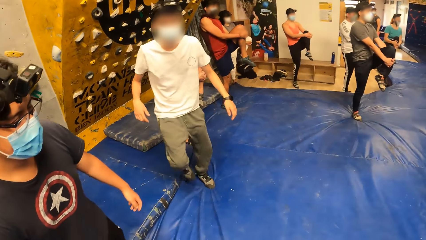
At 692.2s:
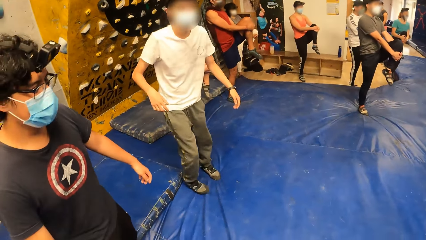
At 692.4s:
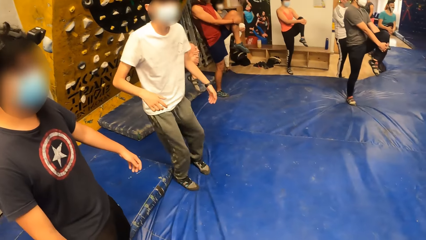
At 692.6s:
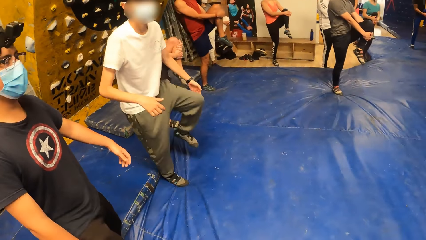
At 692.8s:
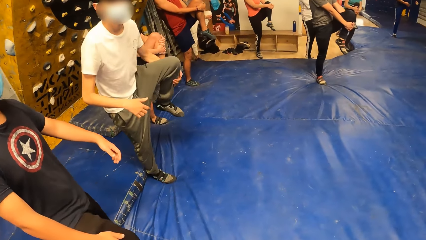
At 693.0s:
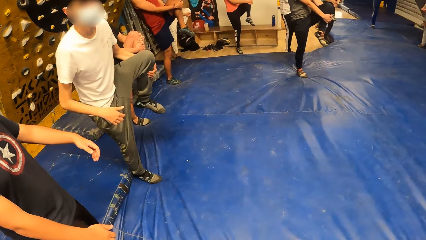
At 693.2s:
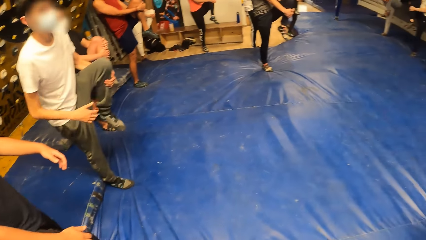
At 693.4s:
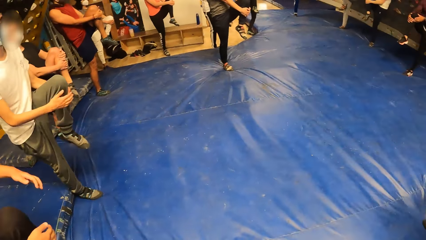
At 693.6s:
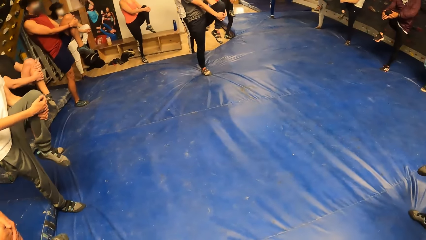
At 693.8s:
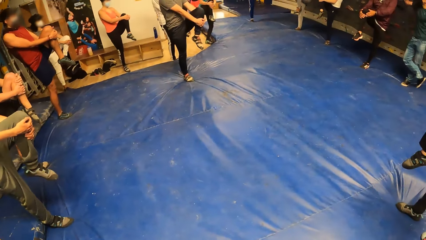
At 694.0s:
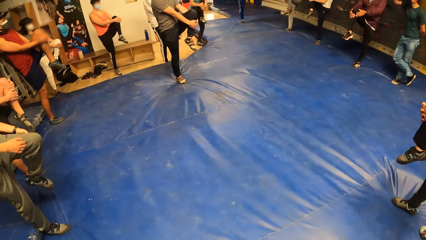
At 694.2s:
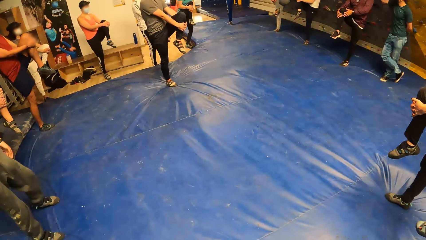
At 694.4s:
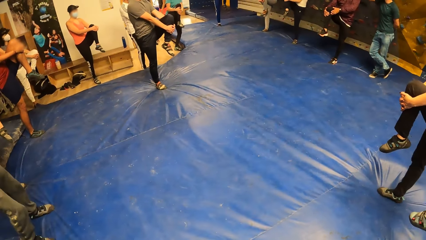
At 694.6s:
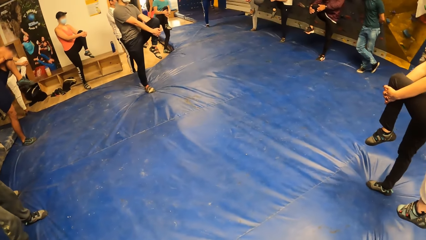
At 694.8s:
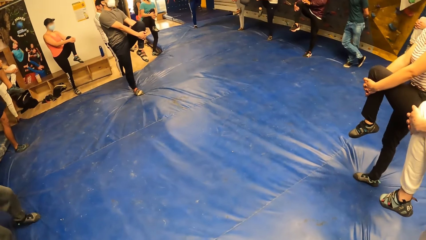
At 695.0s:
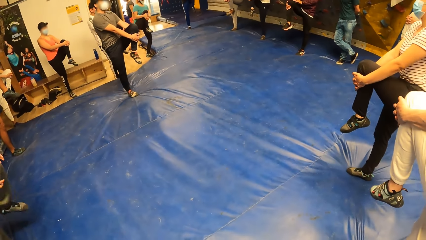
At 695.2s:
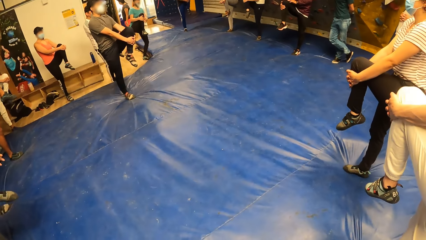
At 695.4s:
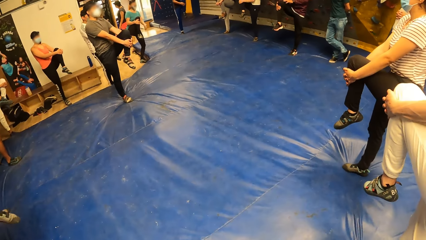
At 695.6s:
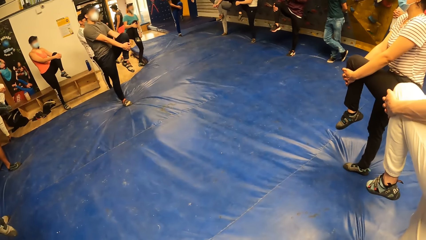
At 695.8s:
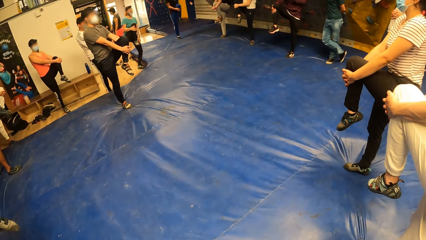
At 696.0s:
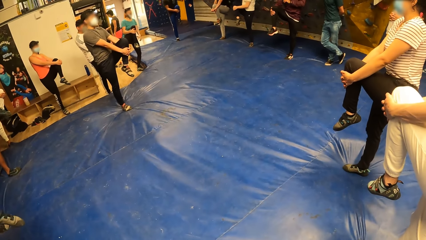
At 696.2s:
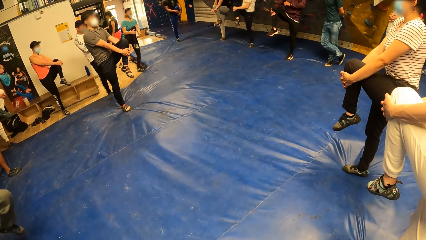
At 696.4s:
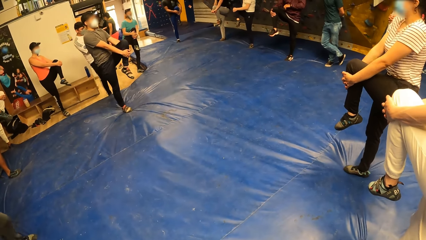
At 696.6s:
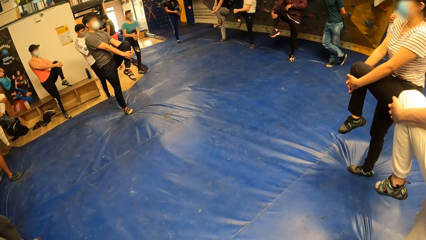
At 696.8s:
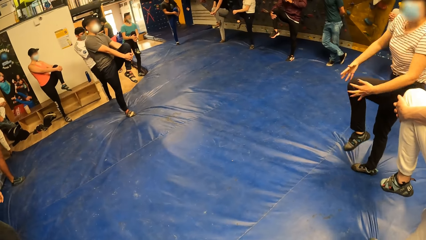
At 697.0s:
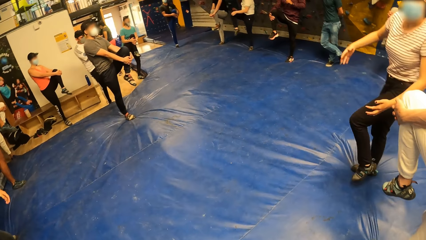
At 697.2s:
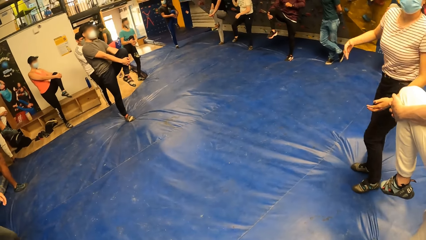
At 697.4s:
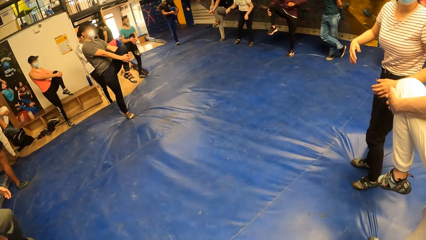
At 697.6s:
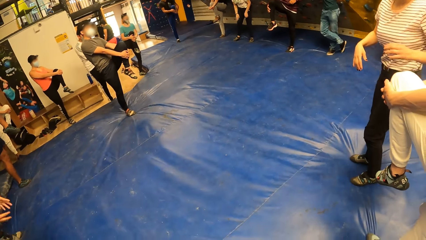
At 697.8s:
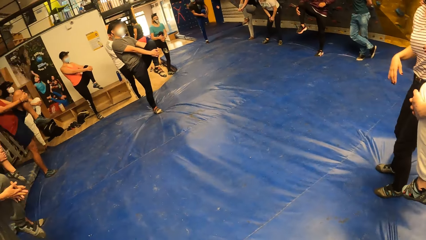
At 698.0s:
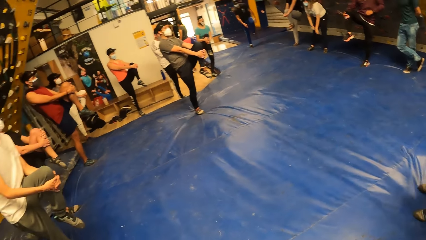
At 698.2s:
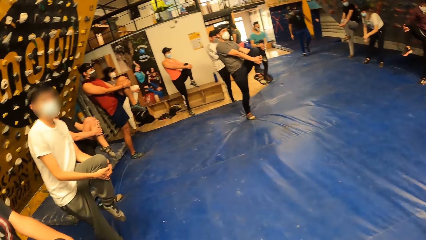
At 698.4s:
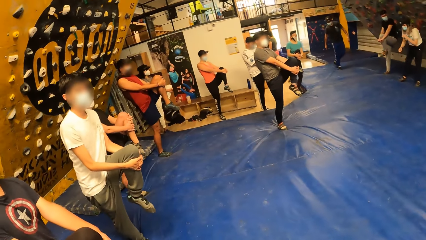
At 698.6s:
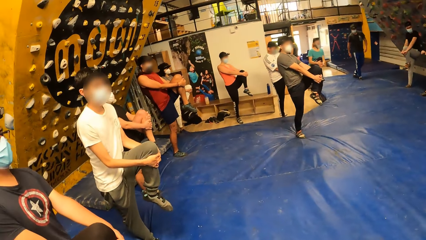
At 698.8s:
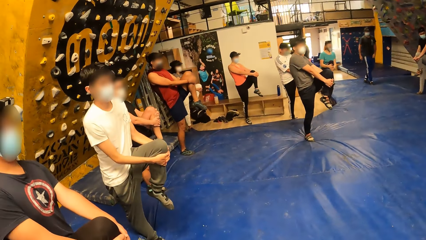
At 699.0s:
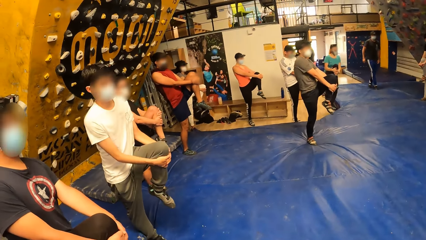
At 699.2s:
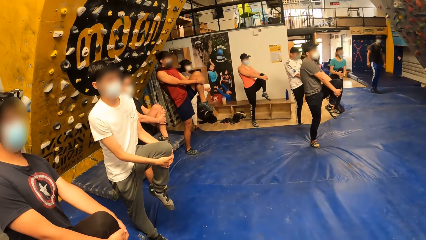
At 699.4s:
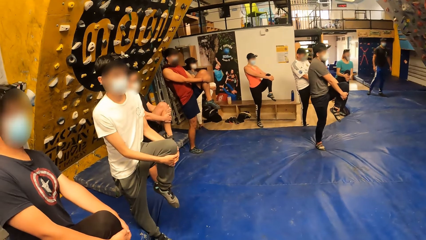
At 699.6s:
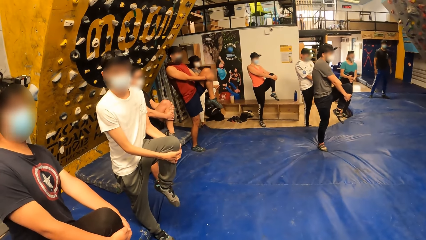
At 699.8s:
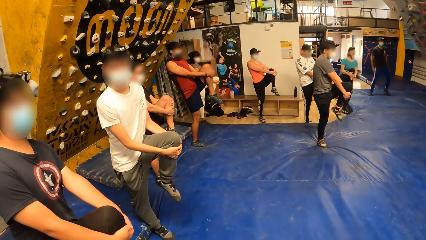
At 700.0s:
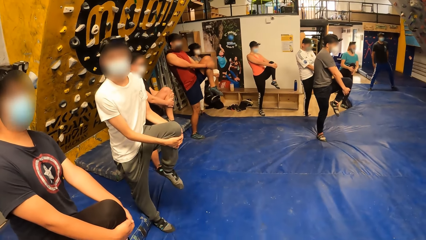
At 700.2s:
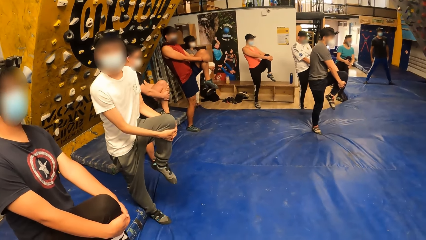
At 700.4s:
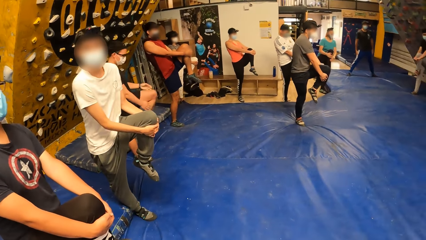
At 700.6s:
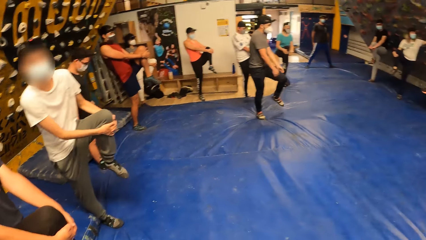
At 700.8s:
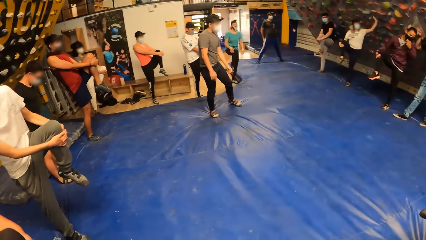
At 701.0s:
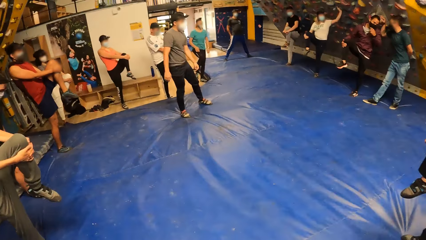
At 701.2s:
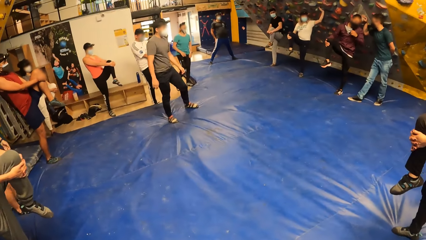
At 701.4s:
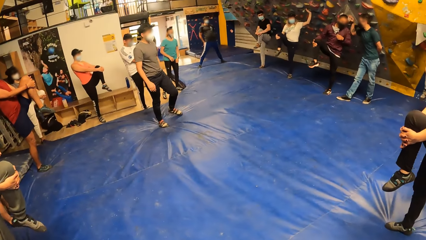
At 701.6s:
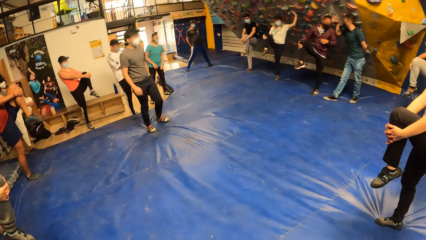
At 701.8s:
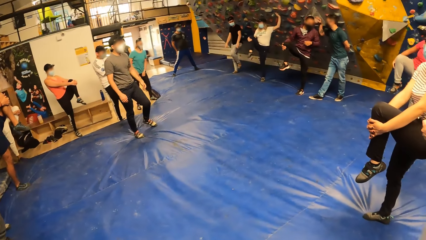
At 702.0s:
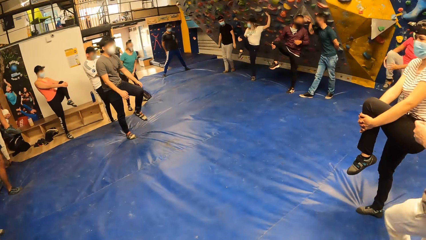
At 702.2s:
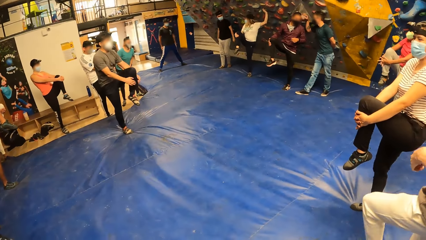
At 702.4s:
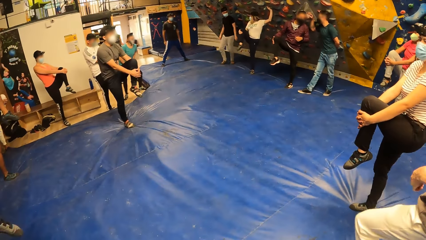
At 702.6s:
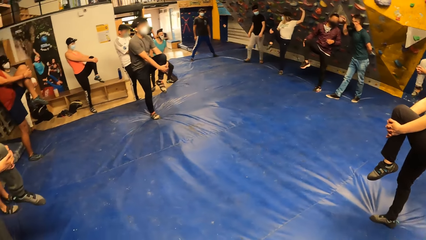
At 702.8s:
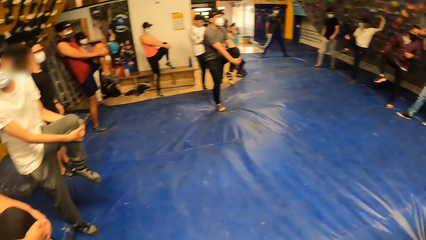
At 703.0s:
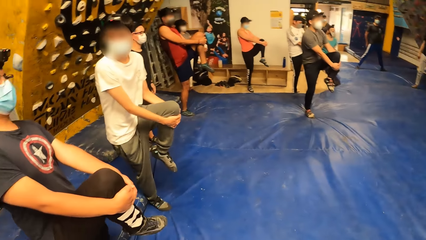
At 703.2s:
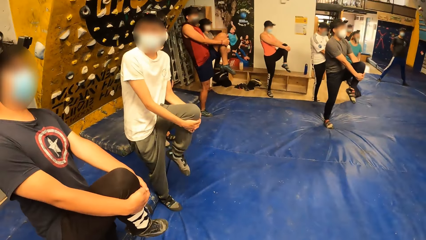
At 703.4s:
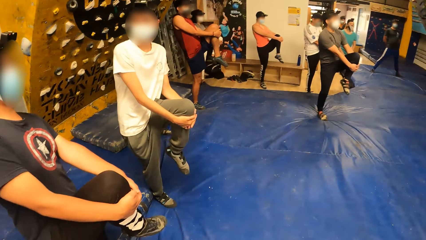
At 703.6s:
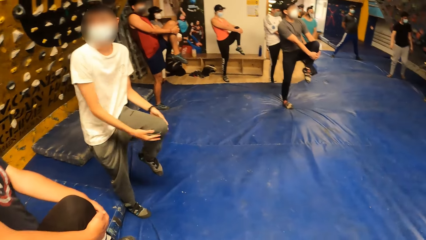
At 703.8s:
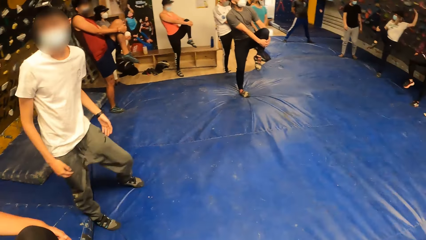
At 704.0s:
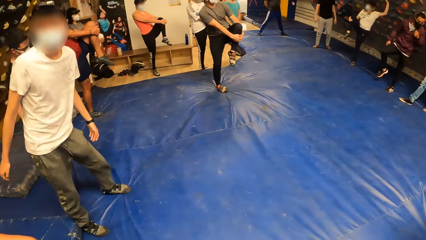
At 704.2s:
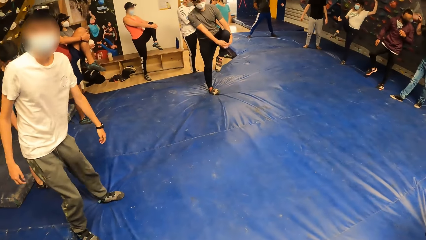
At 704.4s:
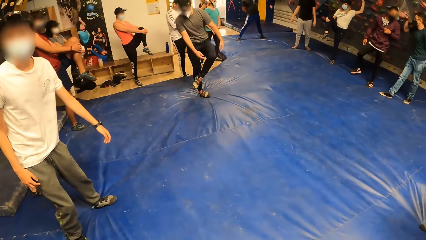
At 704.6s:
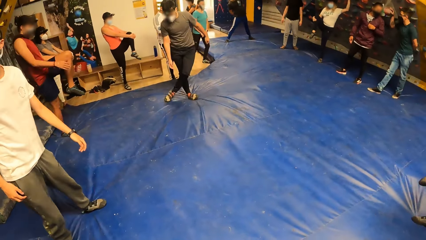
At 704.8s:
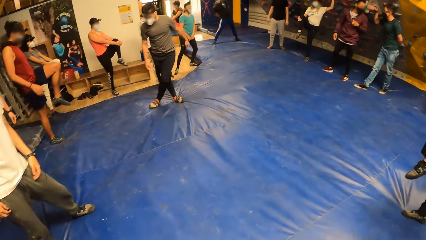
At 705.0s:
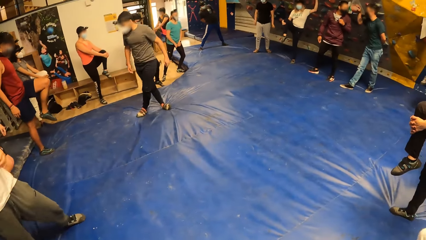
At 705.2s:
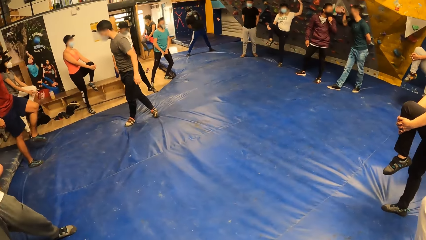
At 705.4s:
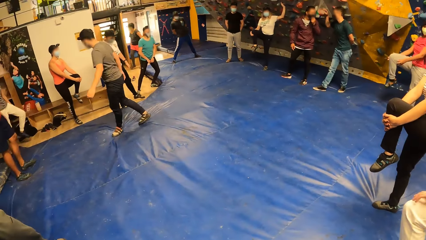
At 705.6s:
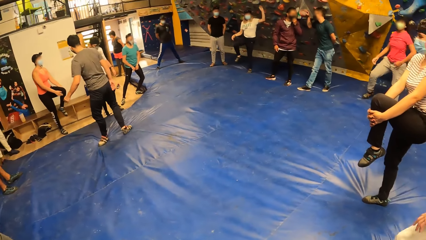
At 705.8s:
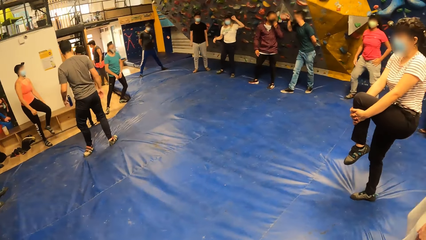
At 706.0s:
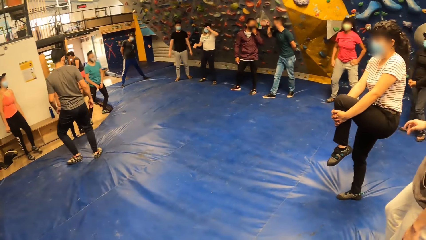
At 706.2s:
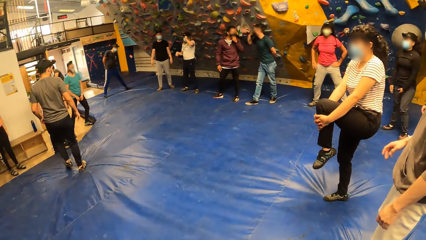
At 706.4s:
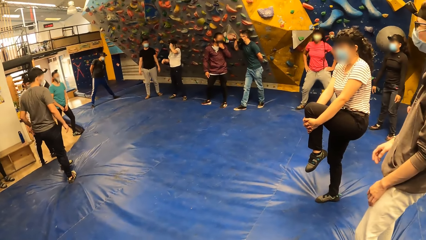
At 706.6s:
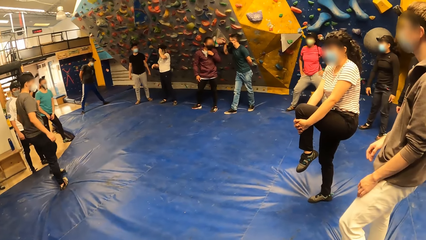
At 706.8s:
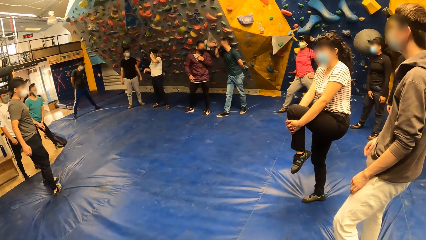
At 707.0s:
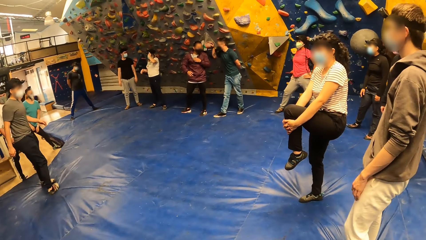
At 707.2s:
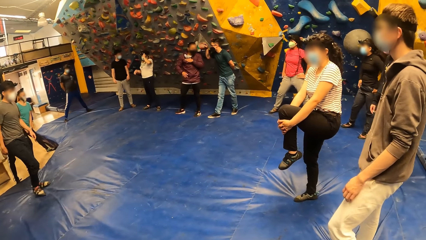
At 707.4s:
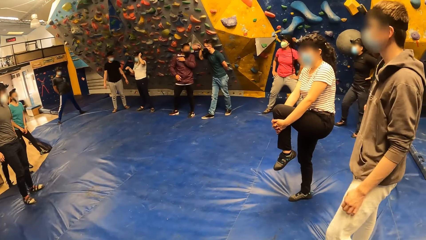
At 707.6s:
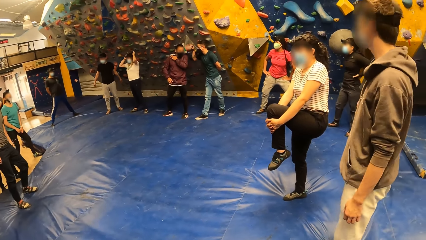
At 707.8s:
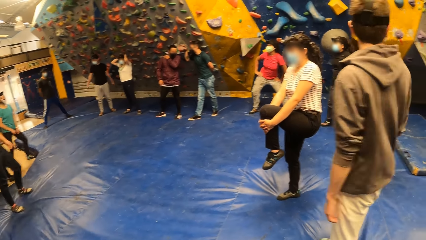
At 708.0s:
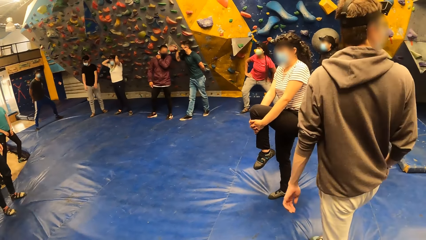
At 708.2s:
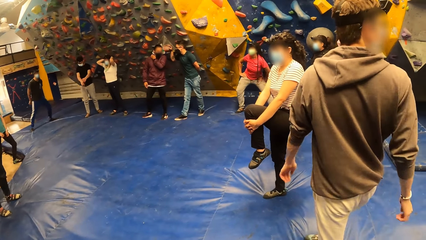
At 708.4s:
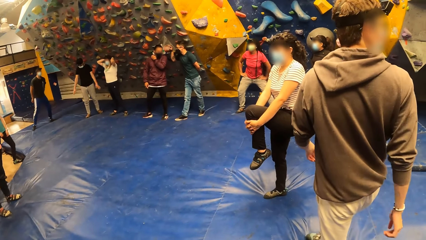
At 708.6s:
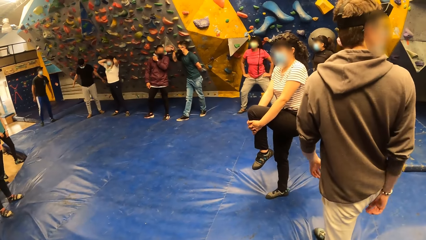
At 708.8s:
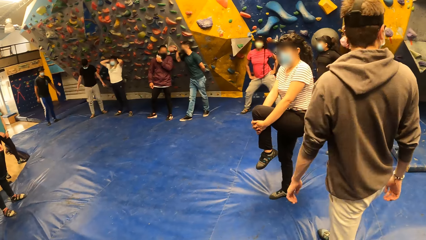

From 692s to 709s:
The camera wearer looks around. A man drops his left hand on the bouldering mat. The man turns around.
